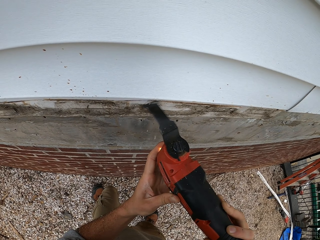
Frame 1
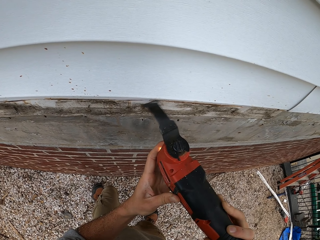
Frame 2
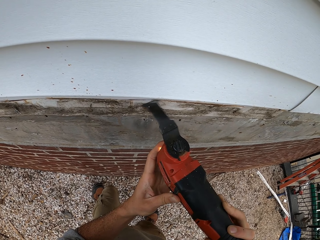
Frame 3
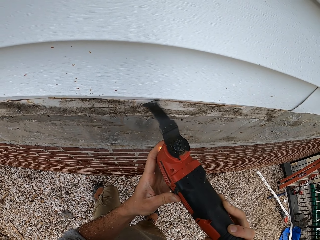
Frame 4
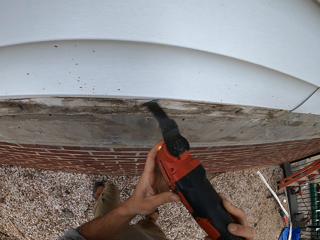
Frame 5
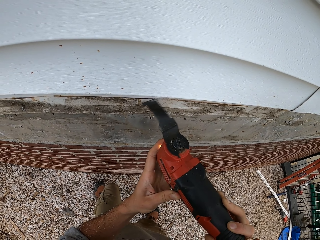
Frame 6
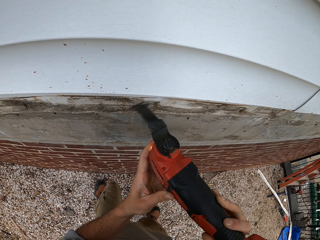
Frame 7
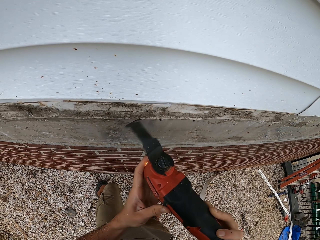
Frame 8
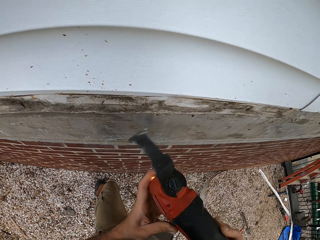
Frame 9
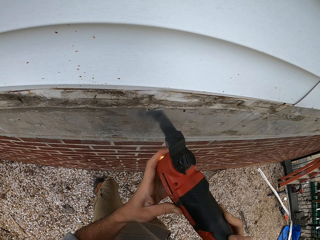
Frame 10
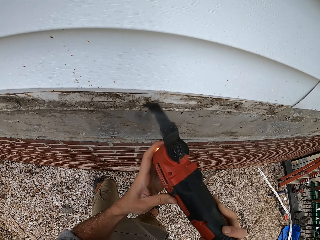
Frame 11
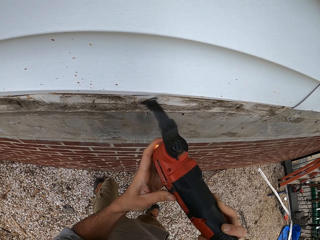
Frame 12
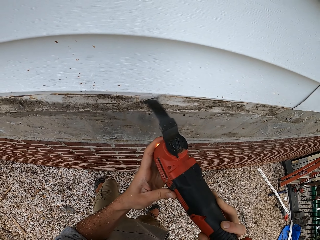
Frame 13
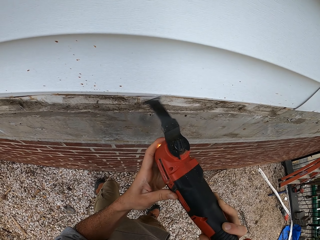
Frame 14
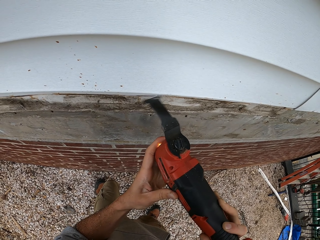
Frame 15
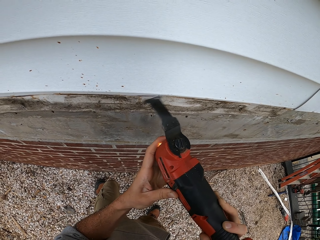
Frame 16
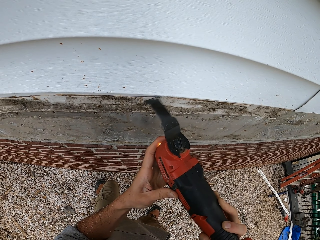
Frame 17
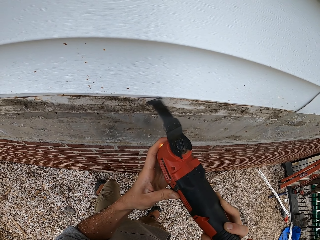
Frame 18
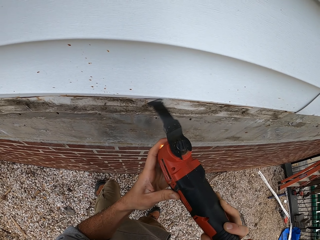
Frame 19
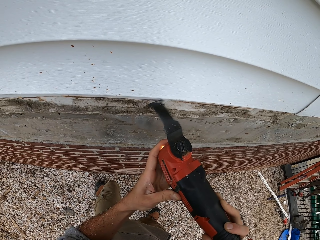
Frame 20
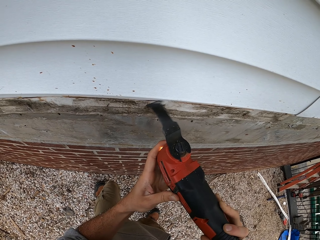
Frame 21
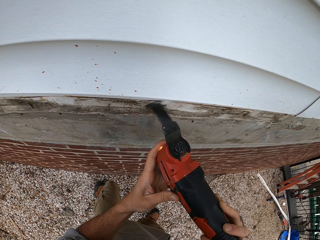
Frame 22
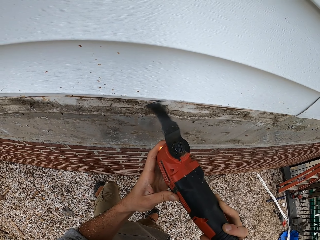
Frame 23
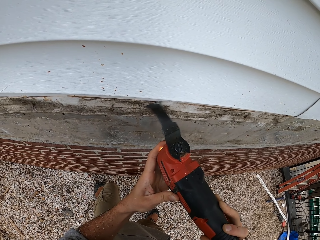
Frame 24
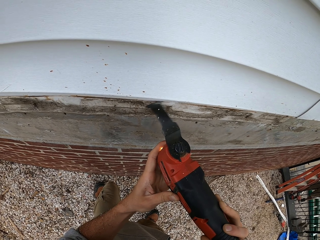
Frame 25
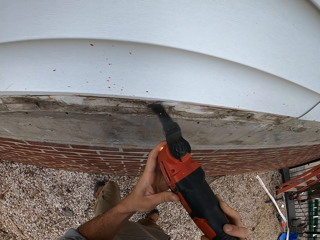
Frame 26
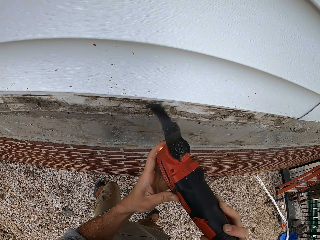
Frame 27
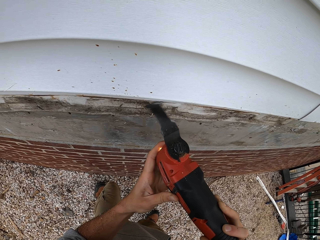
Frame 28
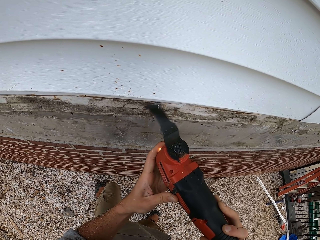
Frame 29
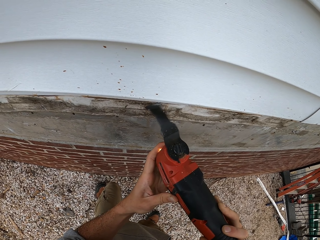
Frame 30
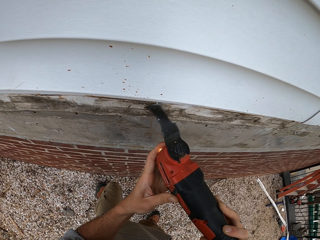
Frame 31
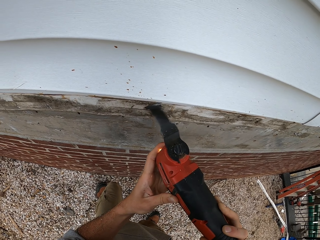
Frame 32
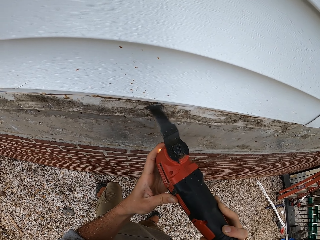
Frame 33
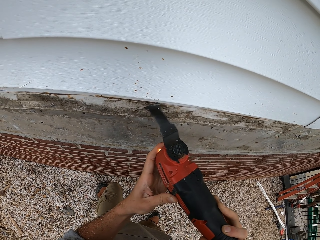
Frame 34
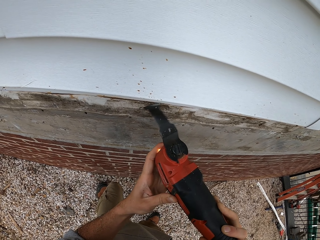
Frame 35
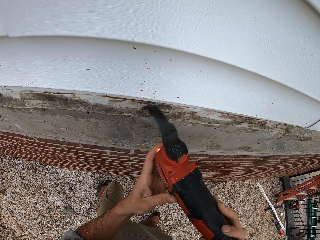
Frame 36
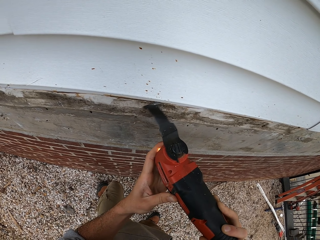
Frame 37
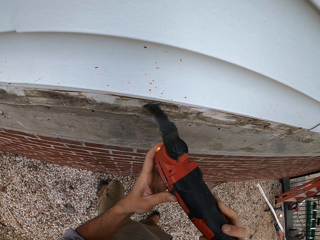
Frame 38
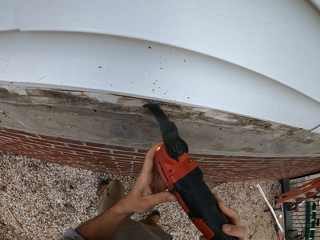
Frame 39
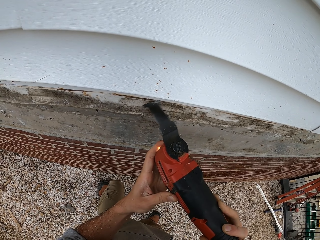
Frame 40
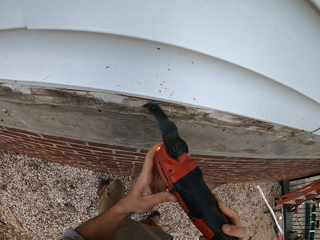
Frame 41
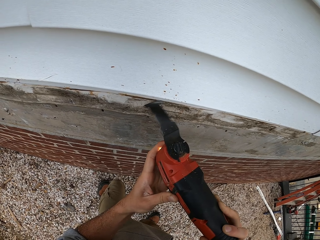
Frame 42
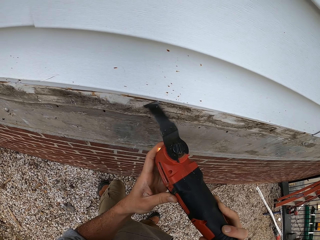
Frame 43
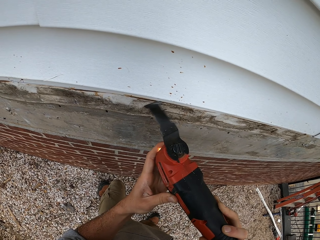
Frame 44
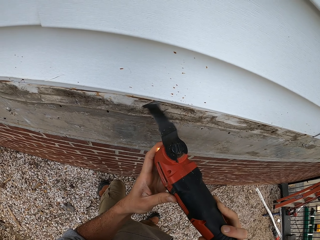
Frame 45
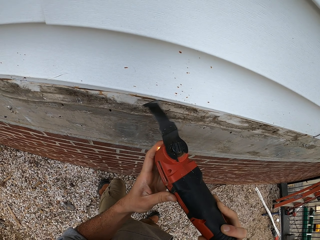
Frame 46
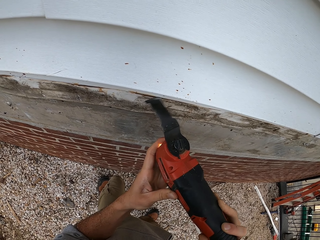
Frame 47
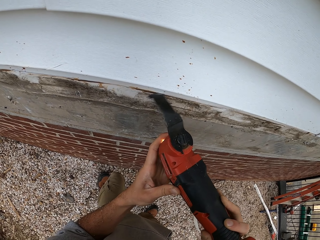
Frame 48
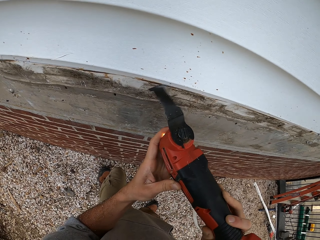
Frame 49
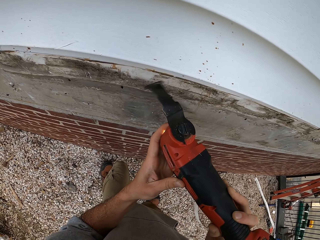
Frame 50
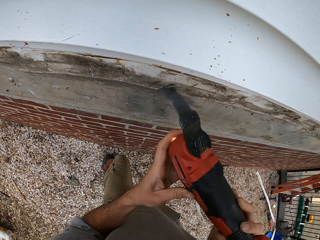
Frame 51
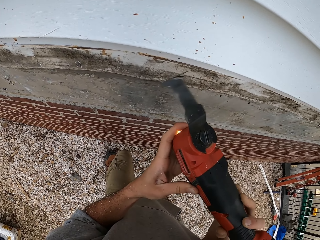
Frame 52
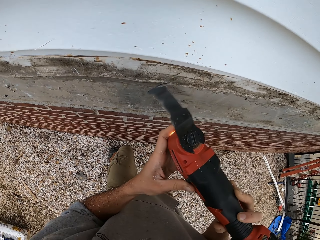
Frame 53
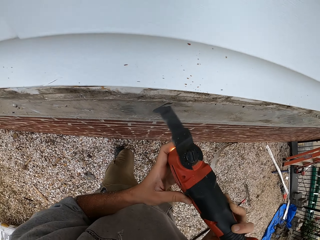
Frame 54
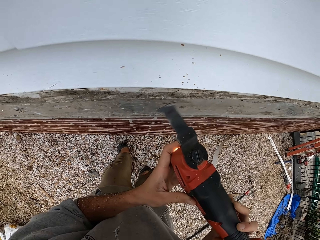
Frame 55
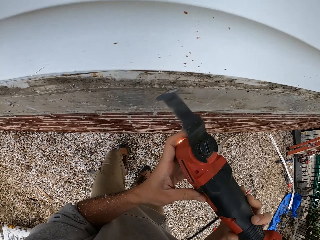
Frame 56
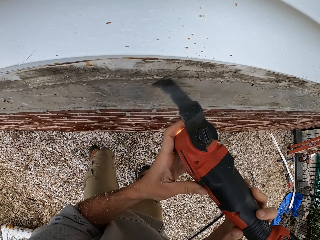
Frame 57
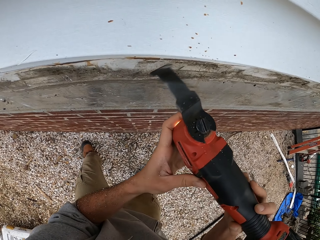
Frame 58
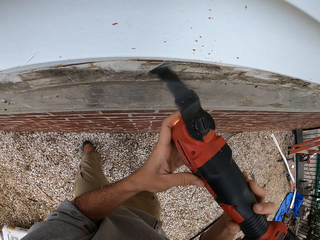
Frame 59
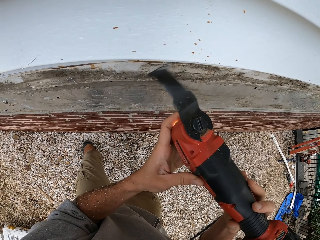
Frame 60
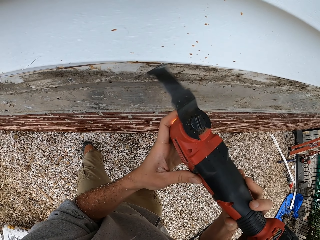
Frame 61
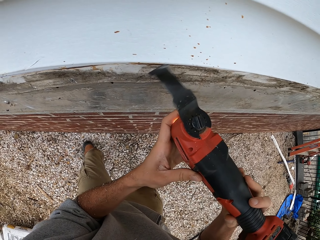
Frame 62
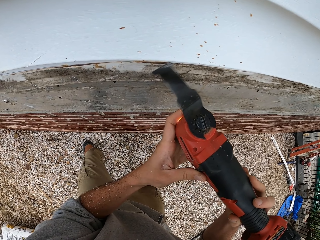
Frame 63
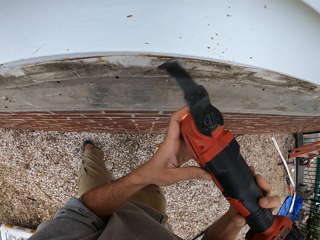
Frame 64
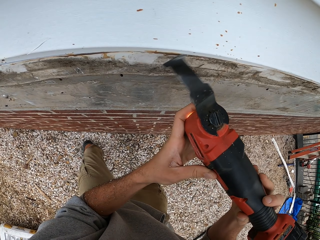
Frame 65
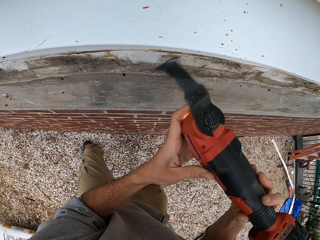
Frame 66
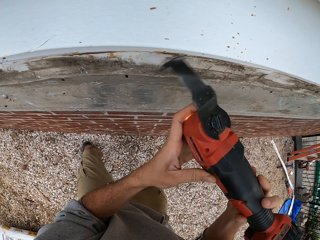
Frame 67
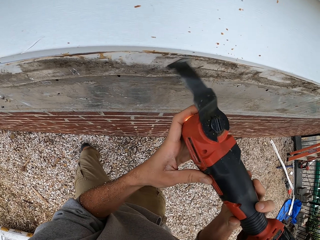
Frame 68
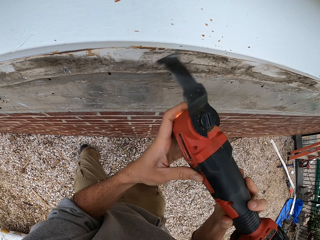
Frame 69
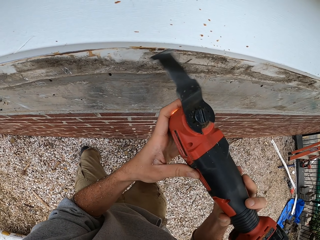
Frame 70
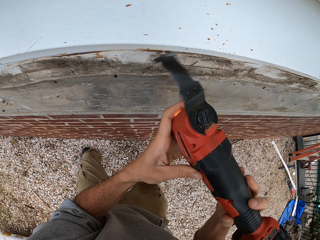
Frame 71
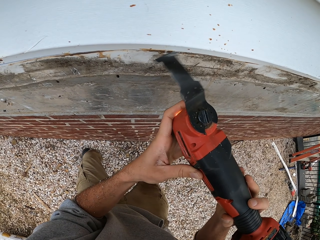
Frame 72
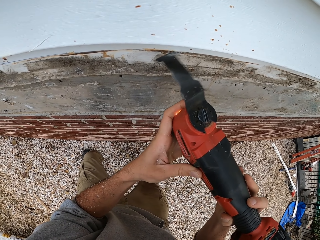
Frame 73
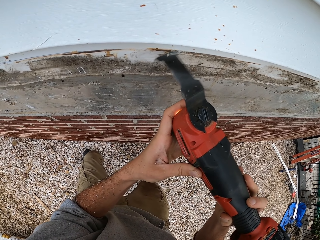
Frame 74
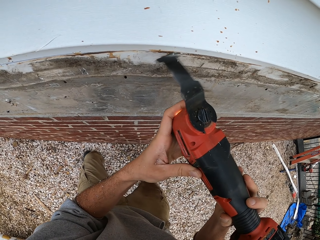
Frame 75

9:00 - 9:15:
The camera wearer raises something, lowers something, and cuts in the mounted tile. They raise something, move left, lower something, and cut in the mounted tile.

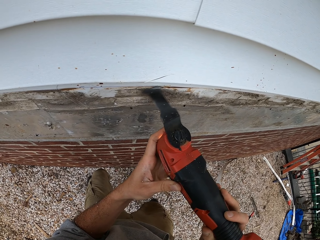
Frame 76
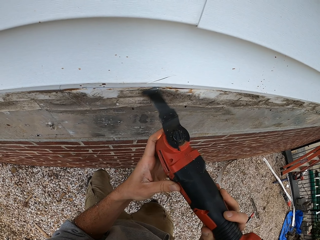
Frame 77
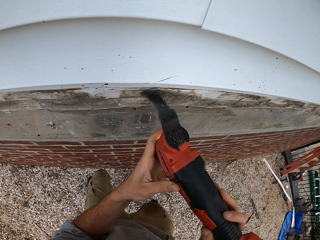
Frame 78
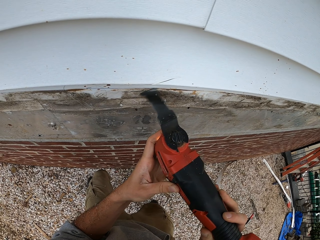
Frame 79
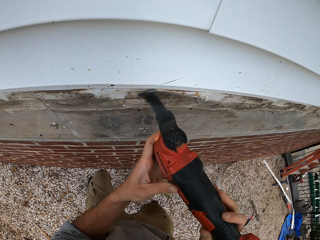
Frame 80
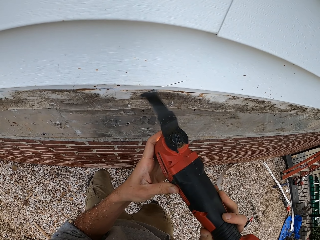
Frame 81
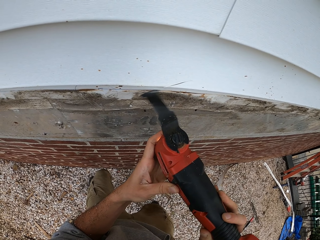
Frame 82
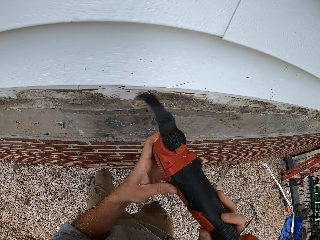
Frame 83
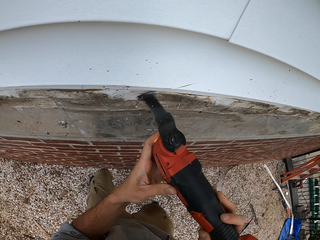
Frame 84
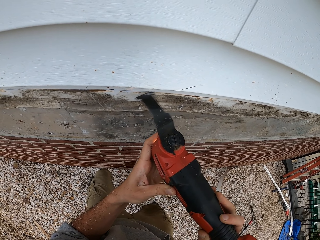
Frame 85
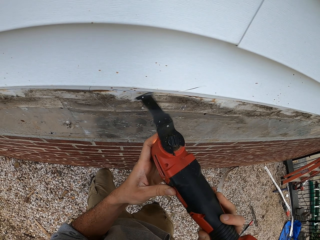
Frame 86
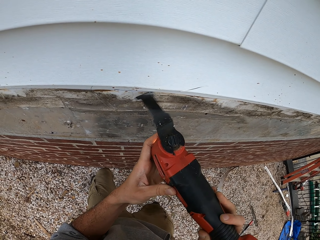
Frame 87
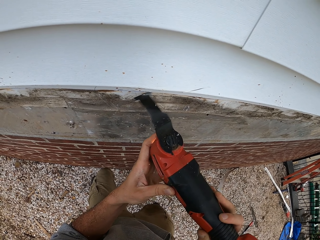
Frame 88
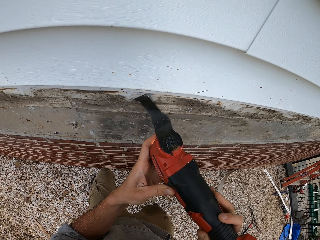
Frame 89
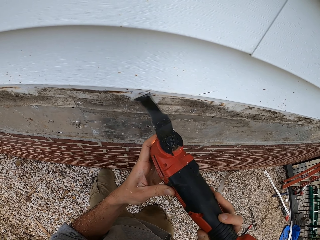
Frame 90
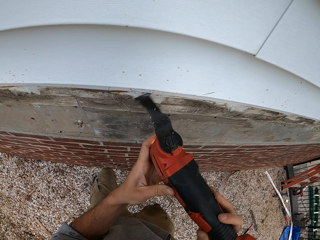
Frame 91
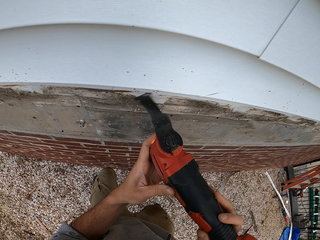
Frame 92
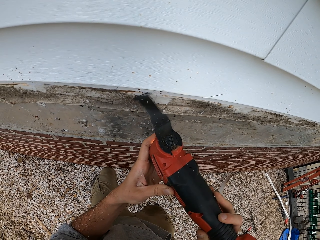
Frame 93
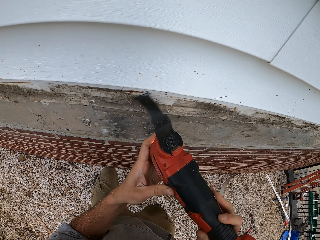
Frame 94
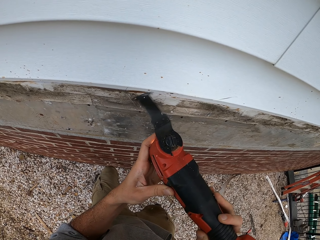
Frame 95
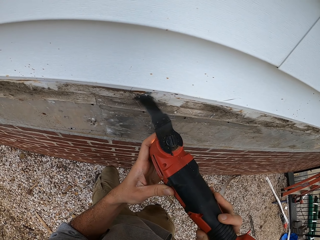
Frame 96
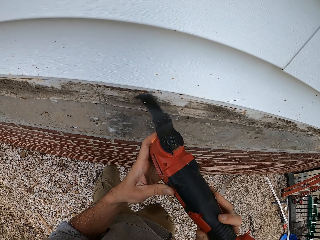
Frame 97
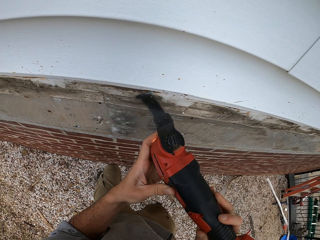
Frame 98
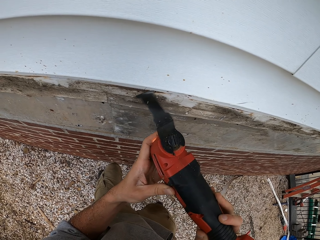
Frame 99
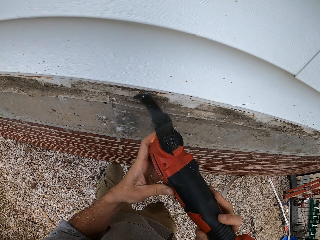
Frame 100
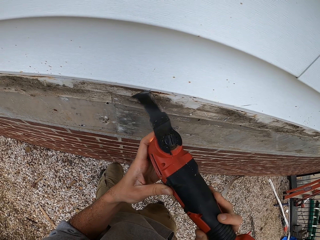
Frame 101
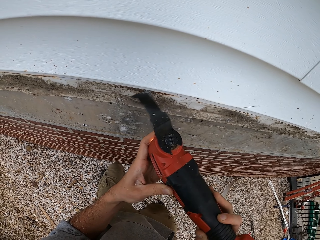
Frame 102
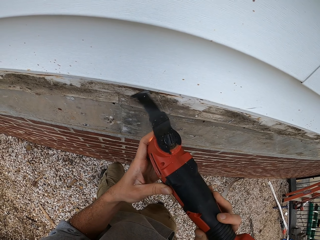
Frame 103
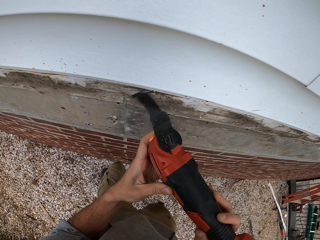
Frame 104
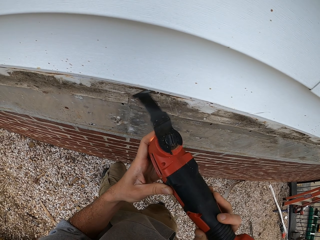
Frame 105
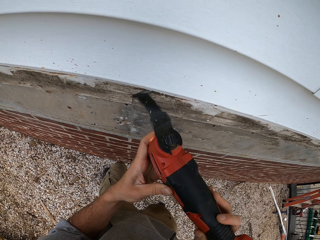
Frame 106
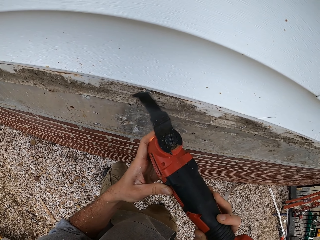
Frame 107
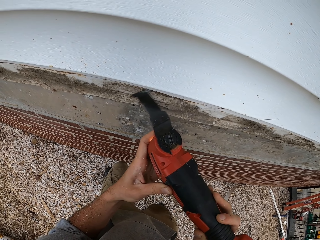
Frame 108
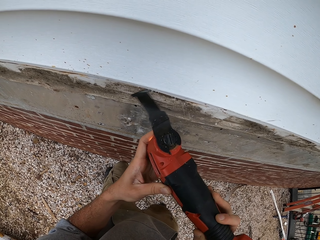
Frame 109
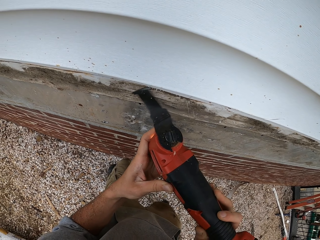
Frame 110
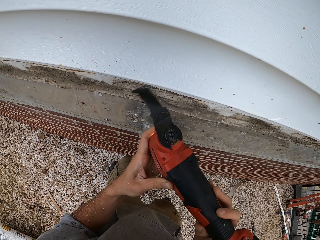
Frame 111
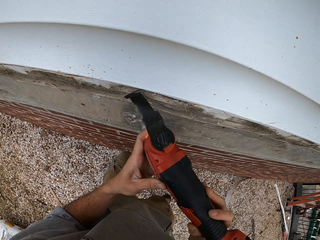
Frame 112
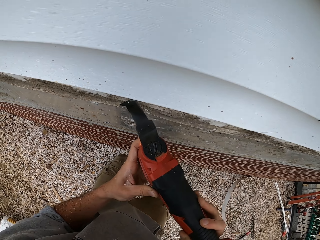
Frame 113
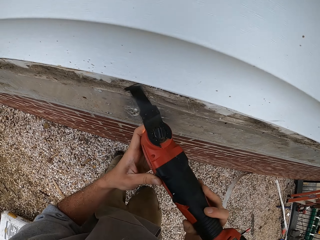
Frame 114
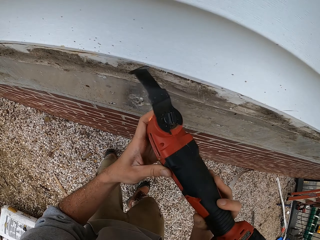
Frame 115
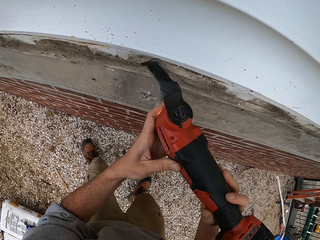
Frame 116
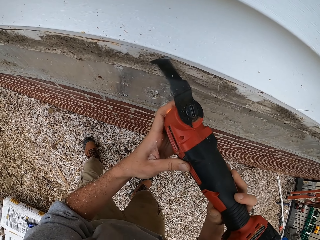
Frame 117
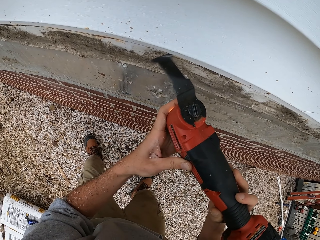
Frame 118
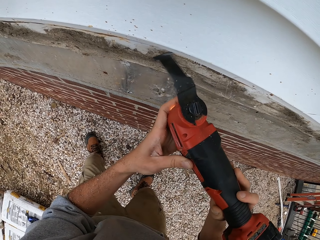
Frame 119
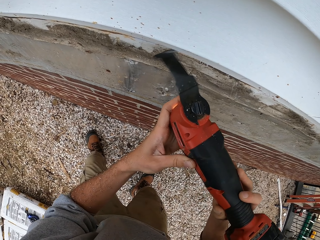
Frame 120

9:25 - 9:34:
The camera wearer moves along the wall.
